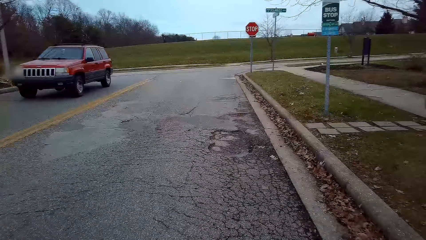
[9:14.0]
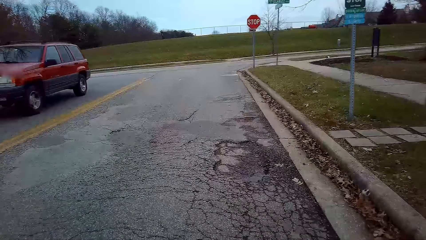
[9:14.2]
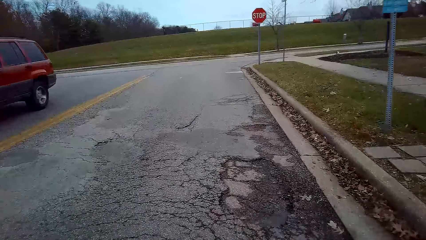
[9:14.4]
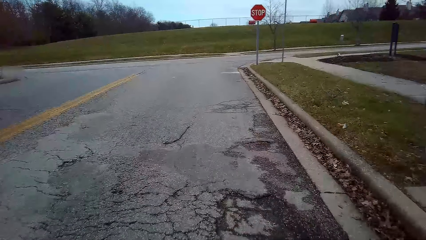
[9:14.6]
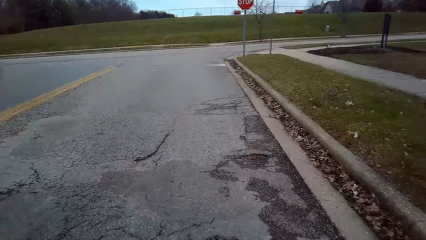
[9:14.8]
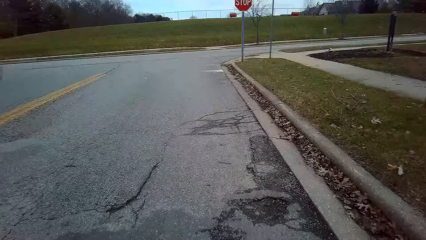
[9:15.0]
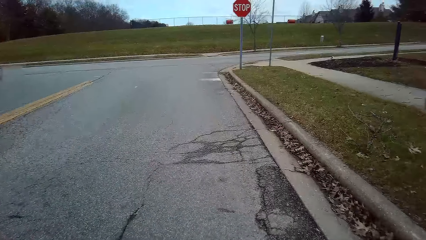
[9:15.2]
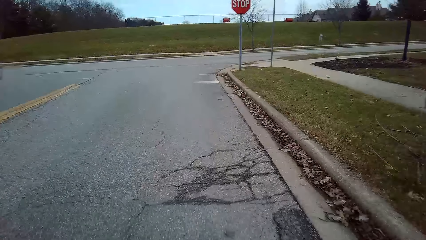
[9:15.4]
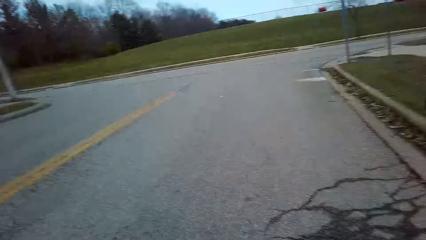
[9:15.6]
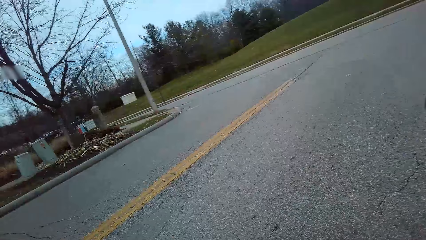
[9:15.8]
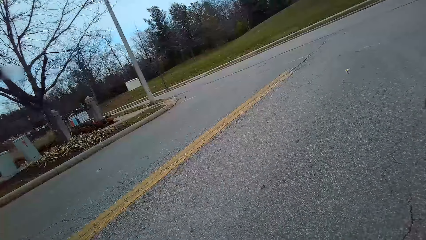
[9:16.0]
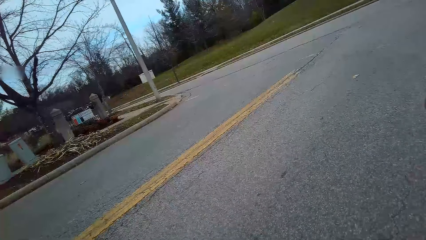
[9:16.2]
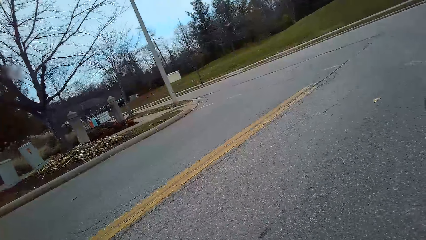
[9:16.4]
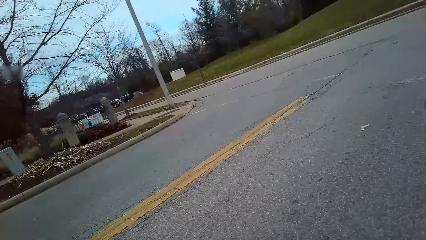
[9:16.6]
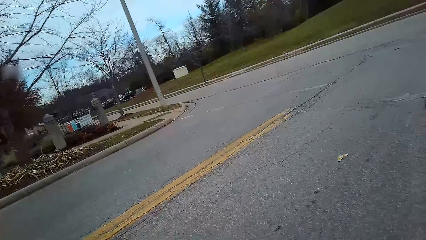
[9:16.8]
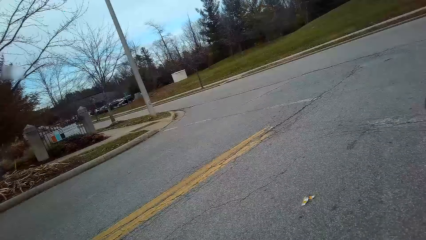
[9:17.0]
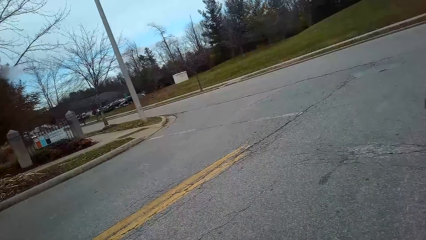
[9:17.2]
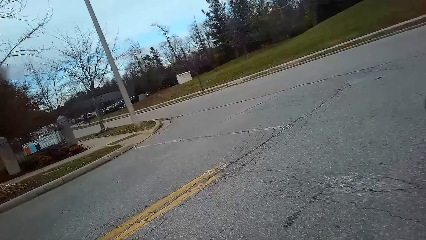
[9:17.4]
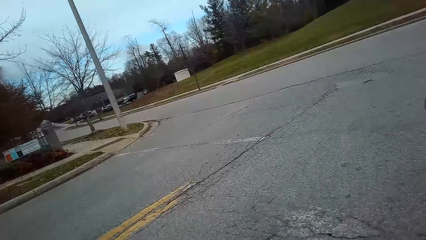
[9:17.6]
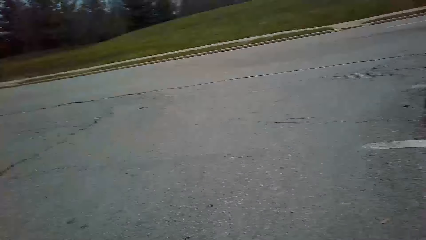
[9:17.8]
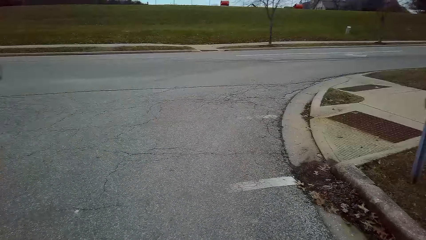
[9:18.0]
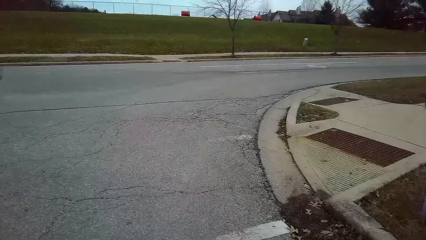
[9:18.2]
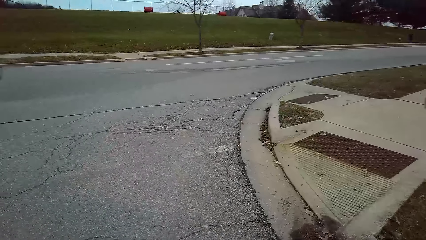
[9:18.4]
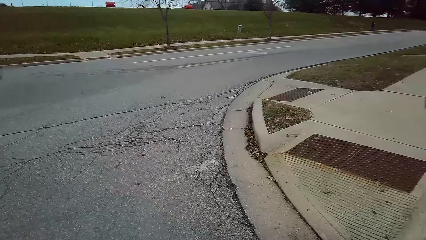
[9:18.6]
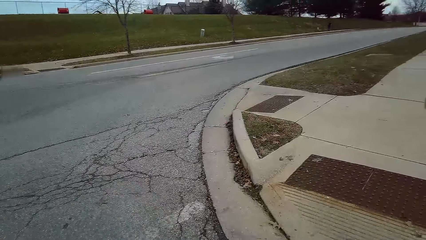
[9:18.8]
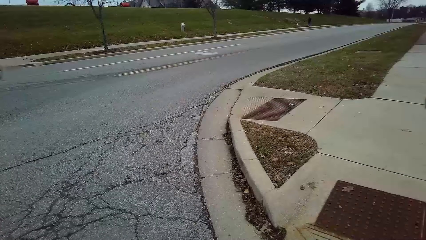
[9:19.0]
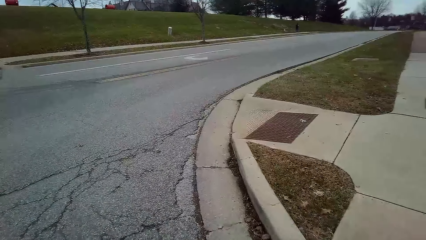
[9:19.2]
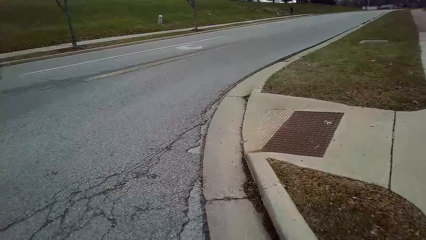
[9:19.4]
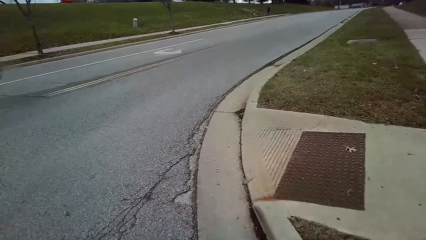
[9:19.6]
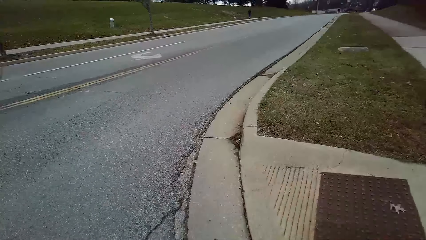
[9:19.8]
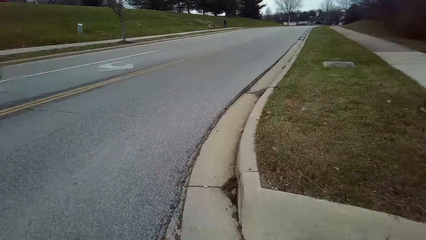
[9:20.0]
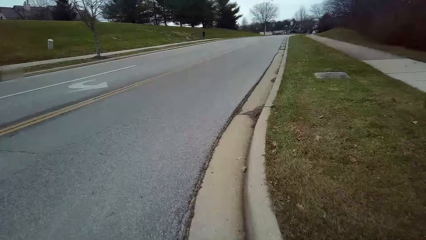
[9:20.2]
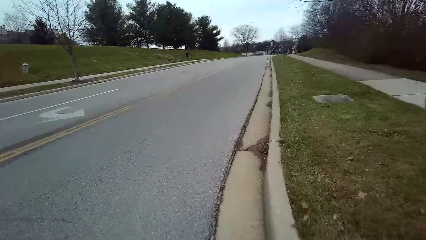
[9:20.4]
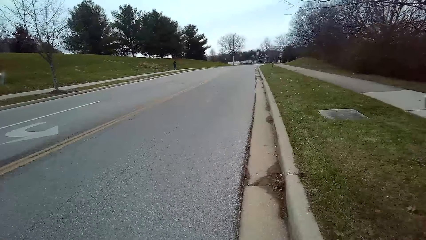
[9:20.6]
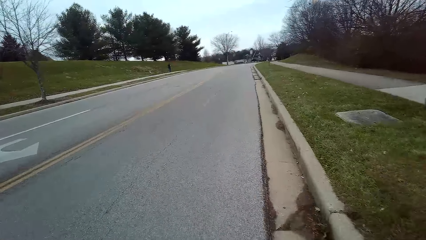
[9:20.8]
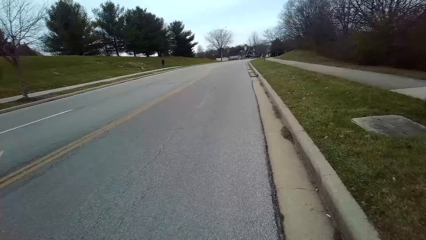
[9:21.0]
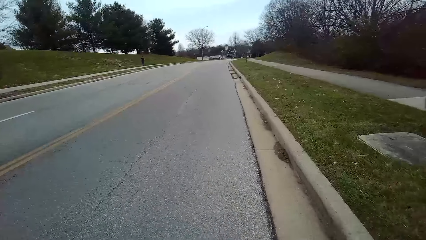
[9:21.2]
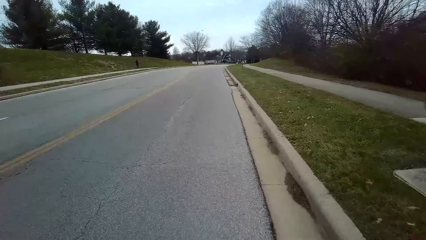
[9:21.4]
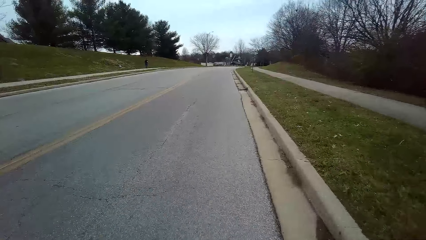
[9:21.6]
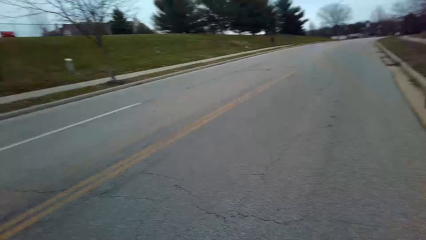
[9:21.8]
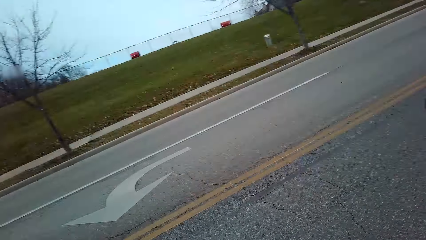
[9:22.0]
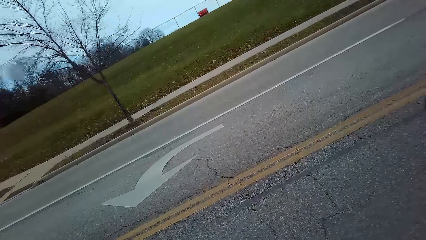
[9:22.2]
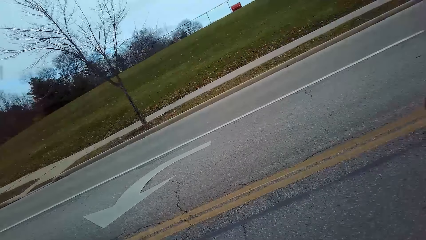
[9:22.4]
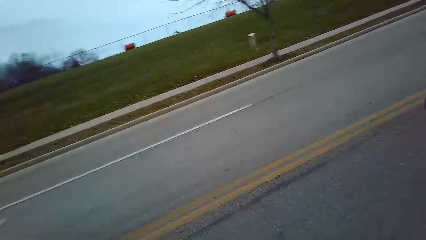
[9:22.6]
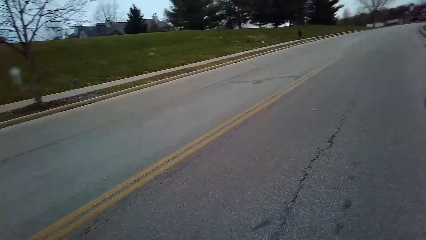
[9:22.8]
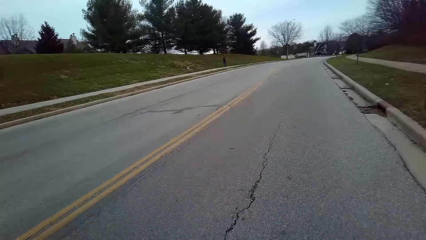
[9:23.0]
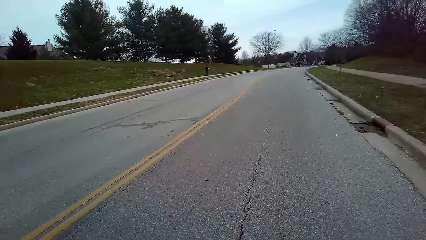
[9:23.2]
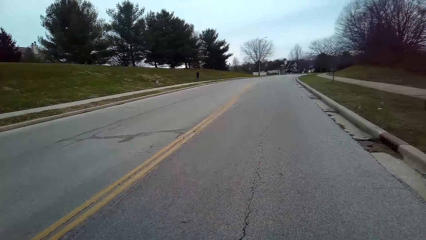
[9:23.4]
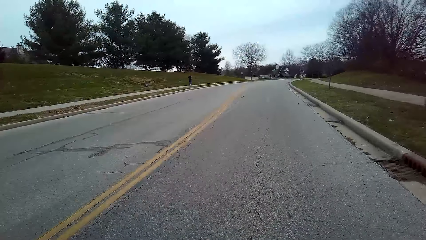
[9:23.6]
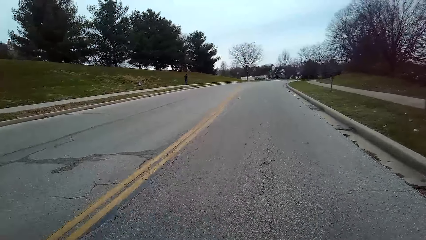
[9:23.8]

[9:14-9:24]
The camera wearer inspects the road. They pedal the bicycle forward on the road.

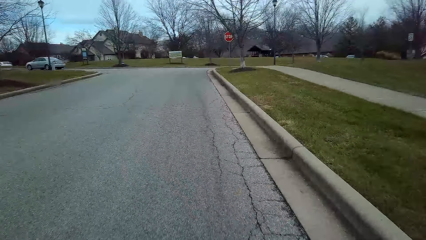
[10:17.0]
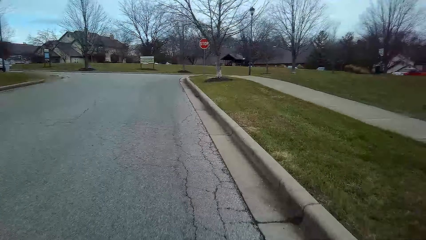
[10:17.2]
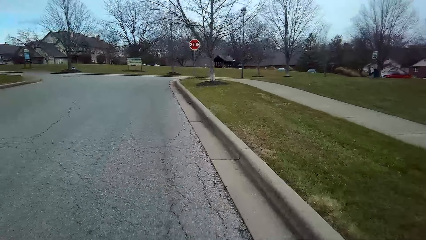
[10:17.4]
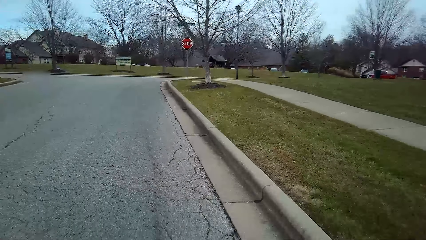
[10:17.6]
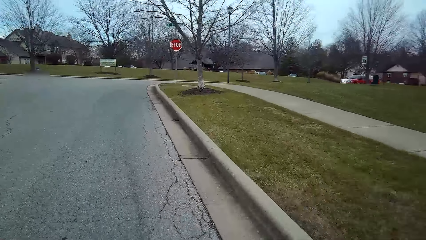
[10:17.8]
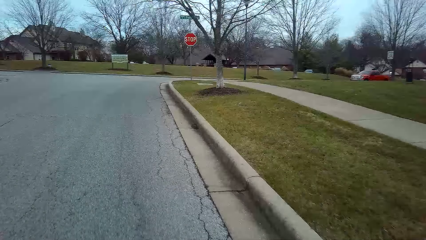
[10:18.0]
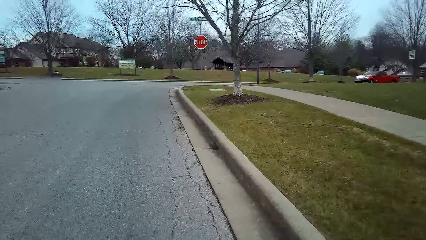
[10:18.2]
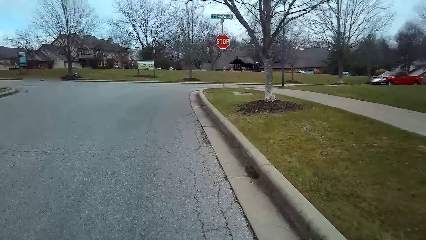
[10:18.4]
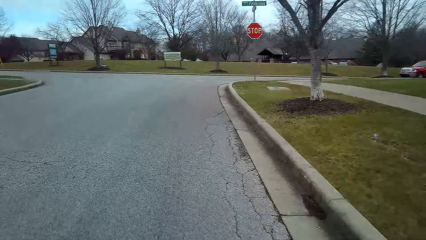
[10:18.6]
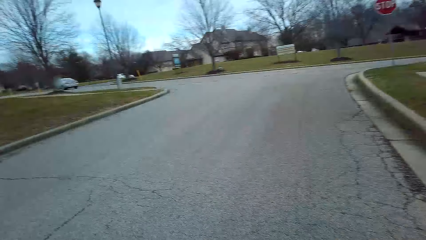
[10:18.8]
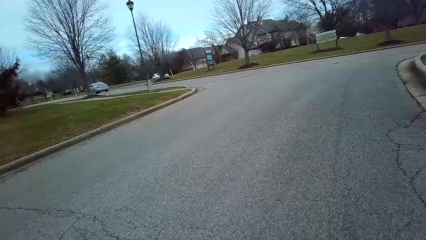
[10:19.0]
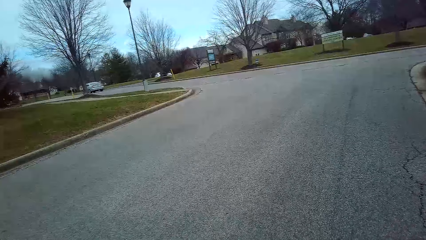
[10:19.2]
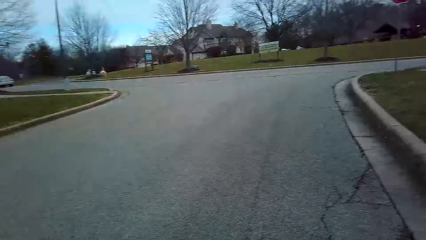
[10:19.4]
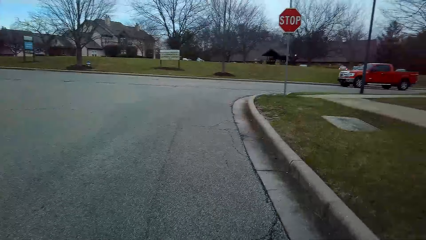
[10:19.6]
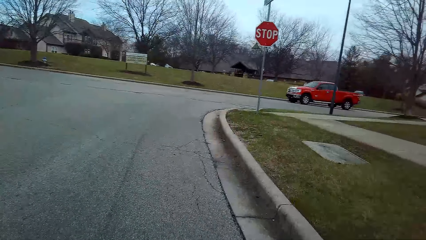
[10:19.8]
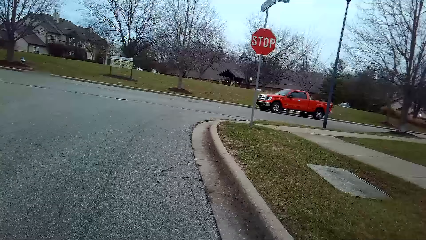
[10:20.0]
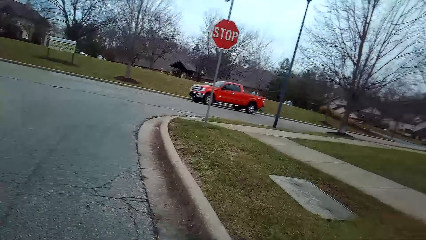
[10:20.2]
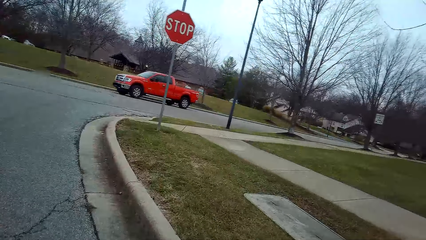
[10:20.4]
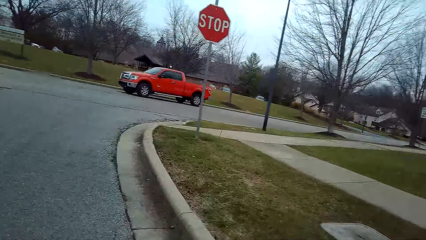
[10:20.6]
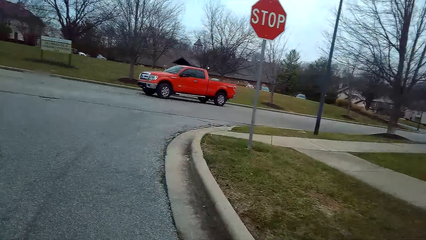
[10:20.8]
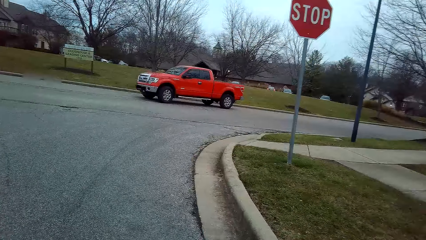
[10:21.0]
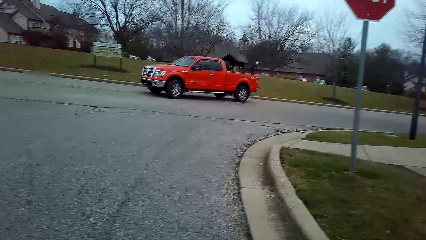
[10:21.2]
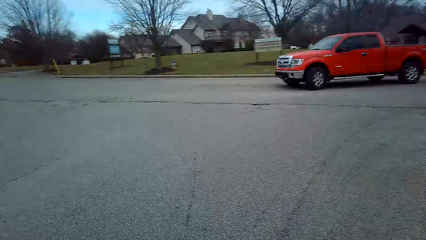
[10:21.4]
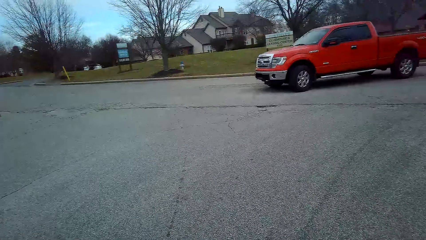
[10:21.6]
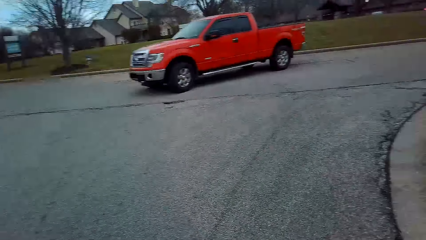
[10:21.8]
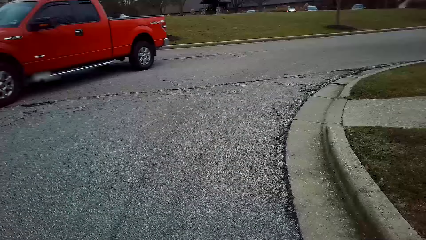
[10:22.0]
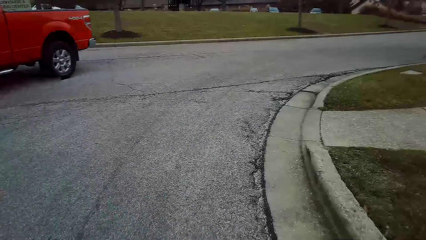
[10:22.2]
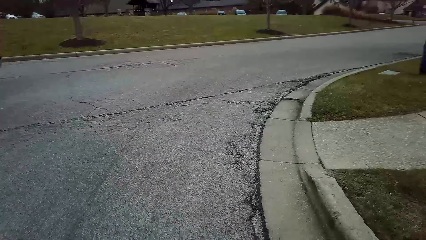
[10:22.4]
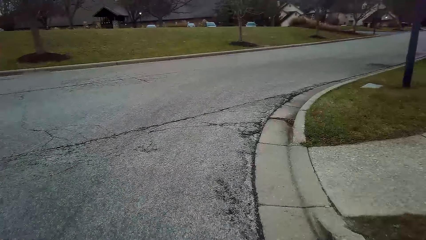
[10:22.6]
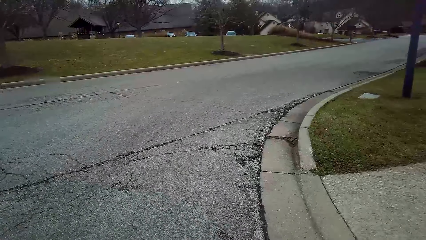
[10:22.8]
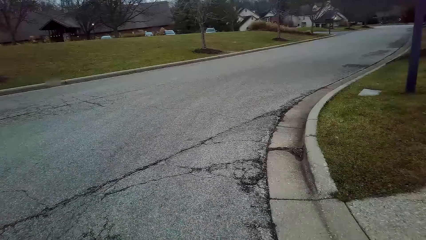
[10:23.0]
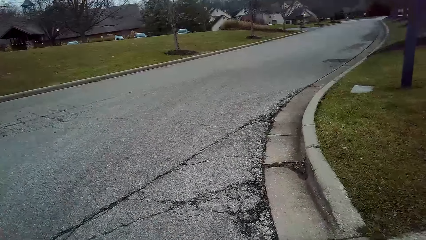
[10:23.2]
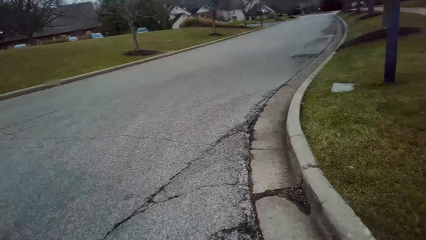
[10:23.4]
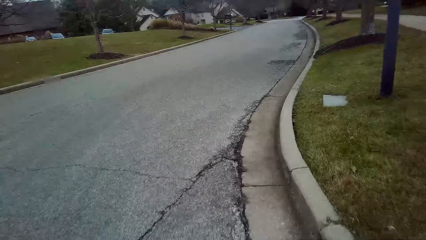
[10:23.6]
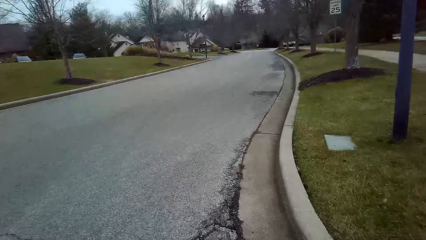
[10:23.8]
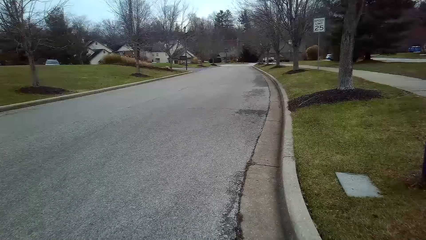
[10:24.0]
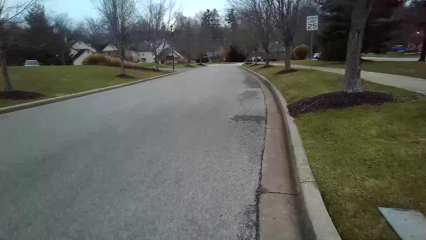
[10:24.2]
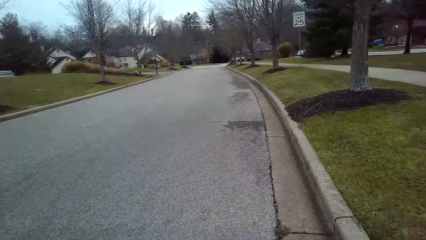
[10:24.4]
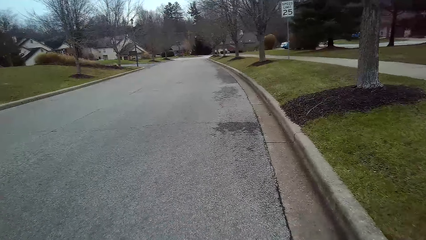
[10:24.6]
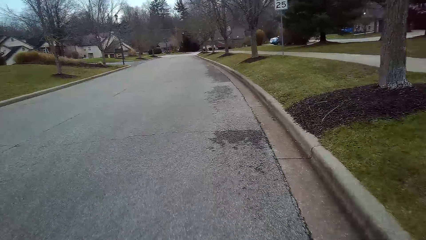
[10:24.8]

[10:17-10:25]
The camera wearer inspects the road. They pedal the bicycle forward on the road.
